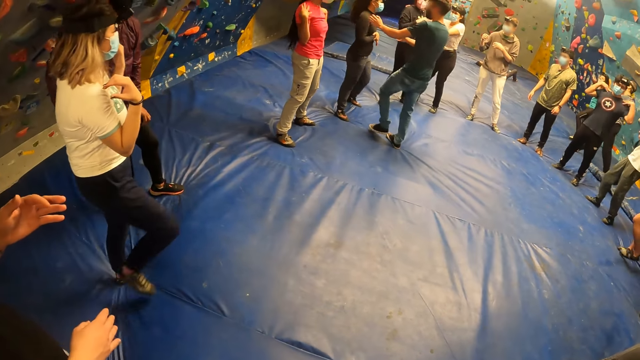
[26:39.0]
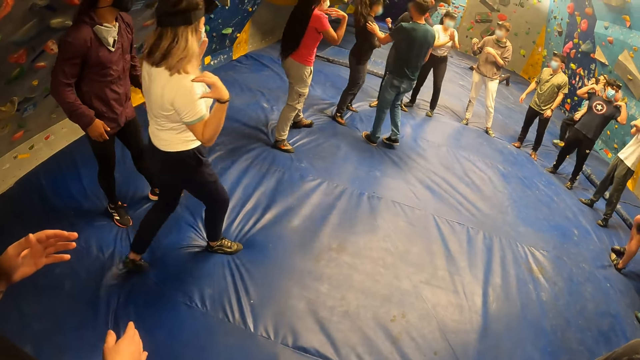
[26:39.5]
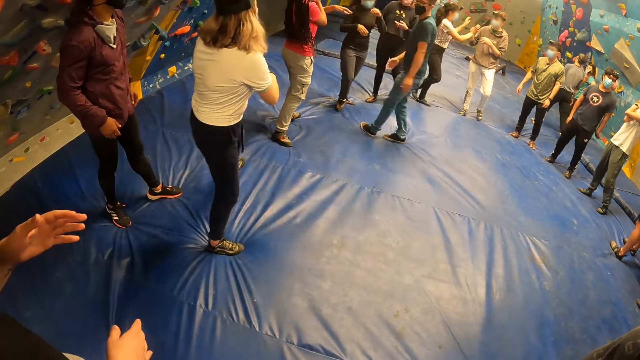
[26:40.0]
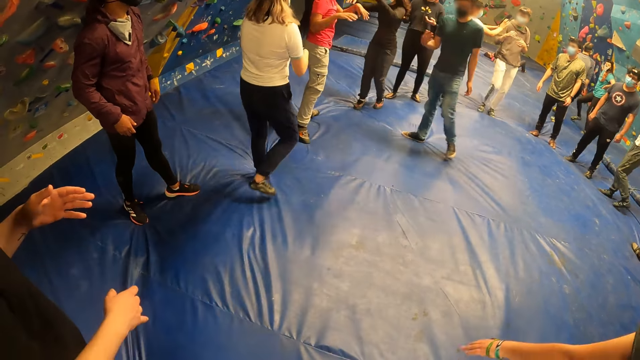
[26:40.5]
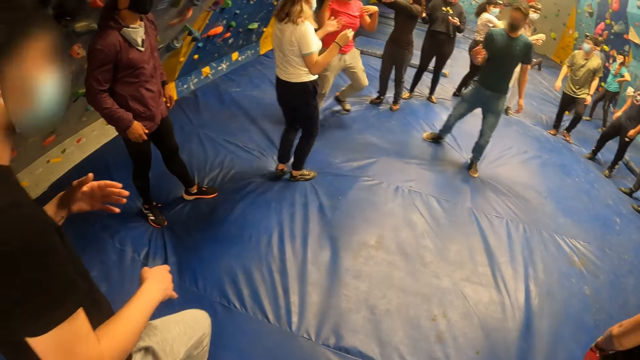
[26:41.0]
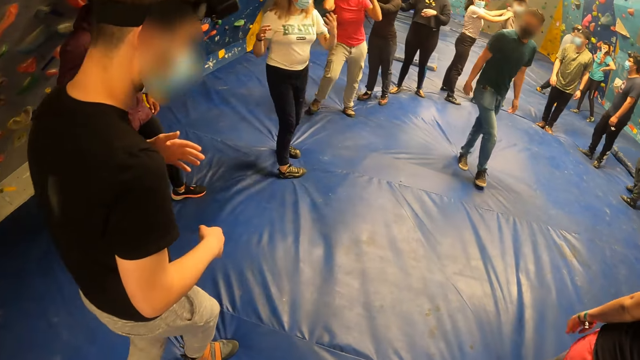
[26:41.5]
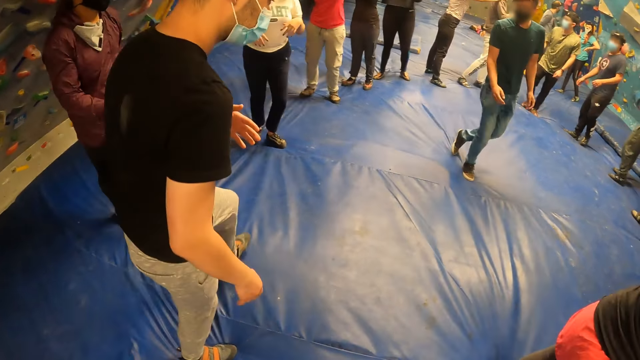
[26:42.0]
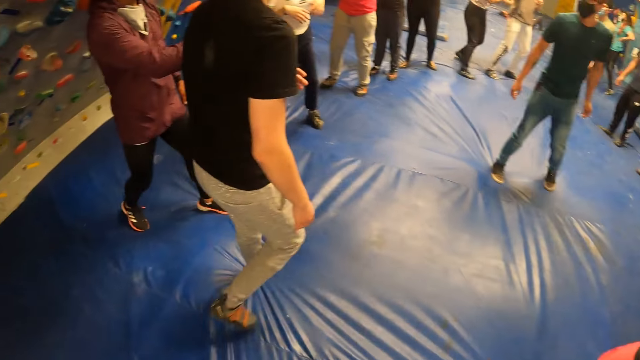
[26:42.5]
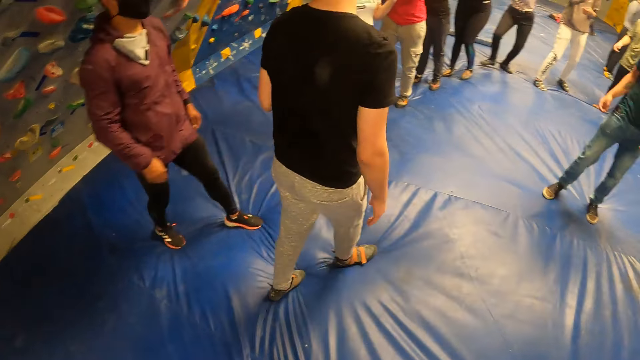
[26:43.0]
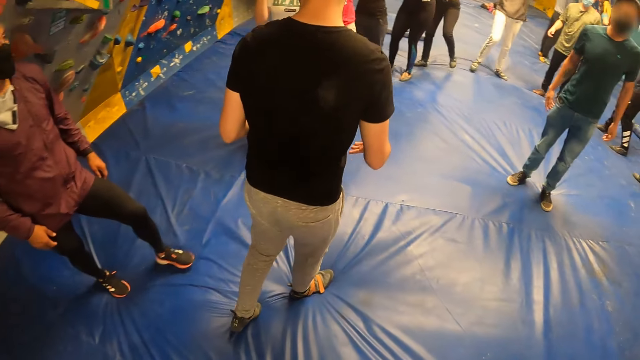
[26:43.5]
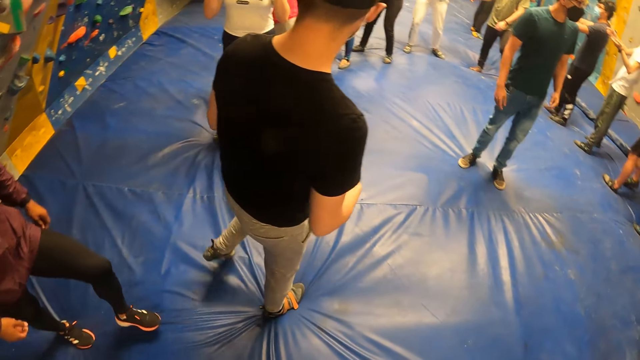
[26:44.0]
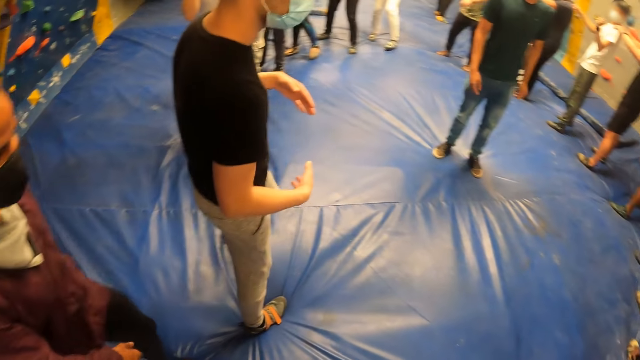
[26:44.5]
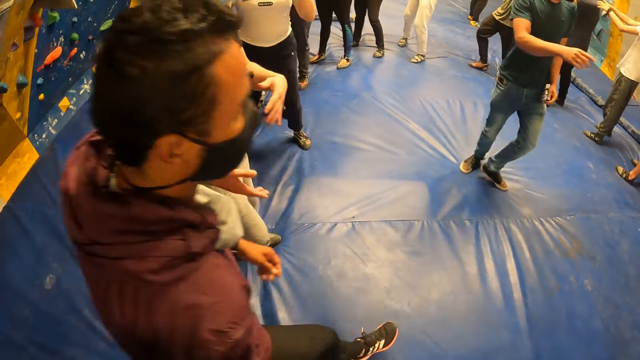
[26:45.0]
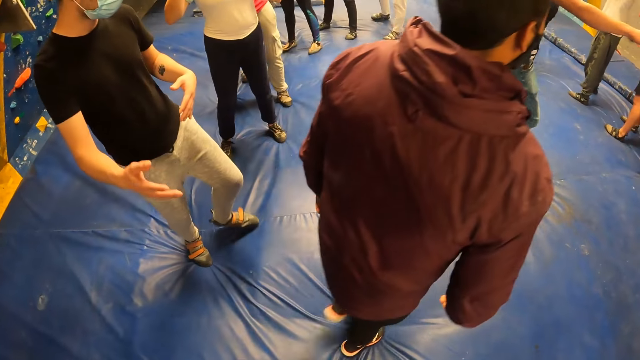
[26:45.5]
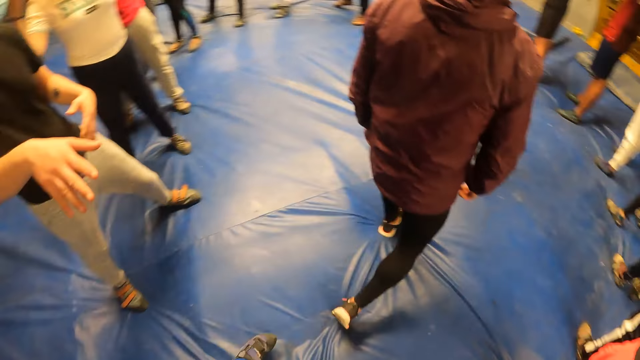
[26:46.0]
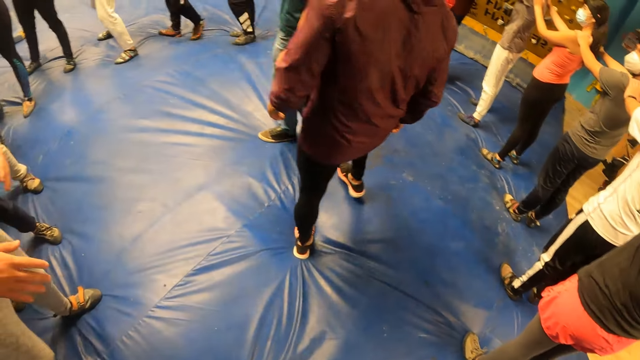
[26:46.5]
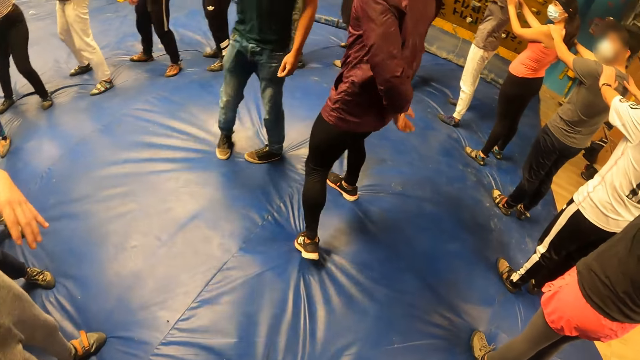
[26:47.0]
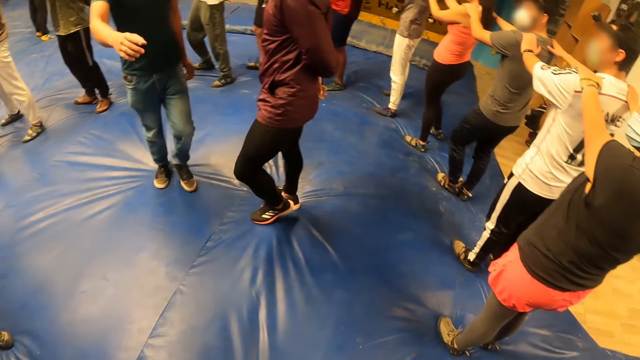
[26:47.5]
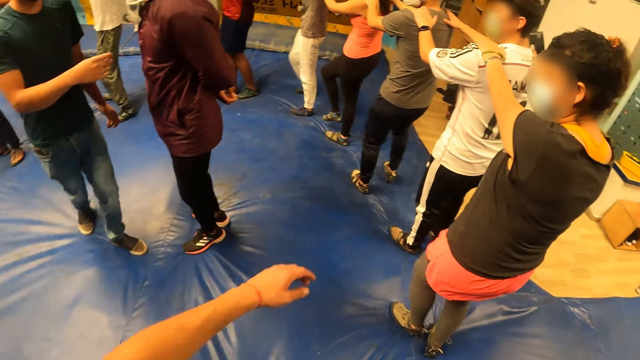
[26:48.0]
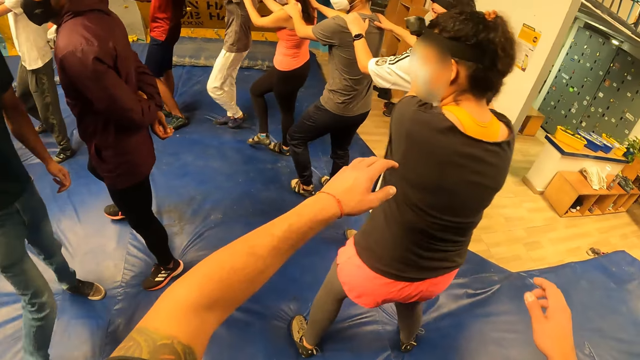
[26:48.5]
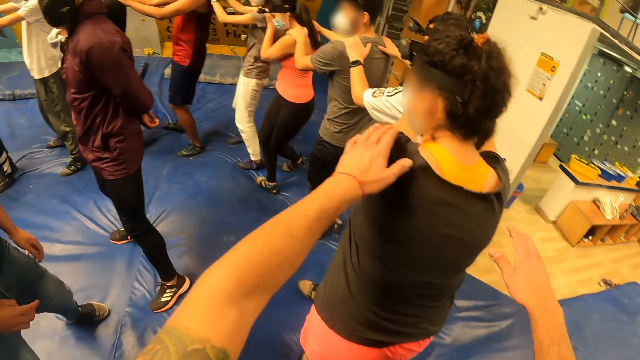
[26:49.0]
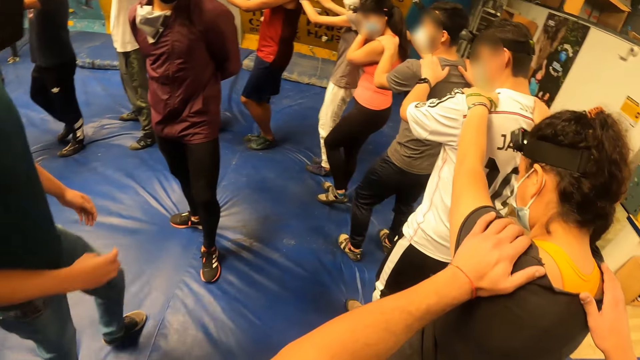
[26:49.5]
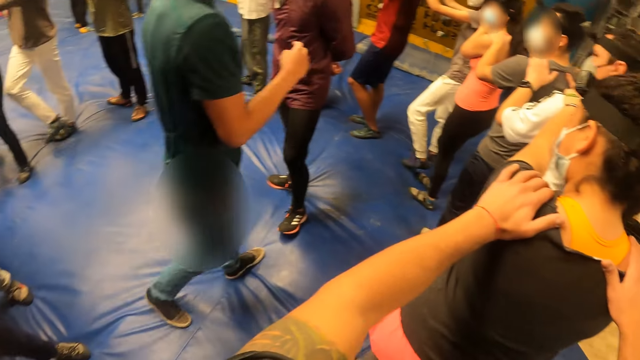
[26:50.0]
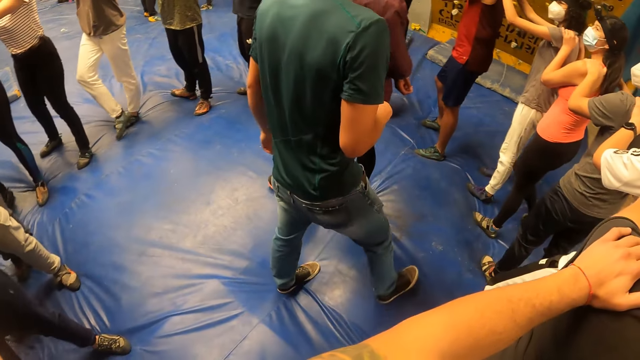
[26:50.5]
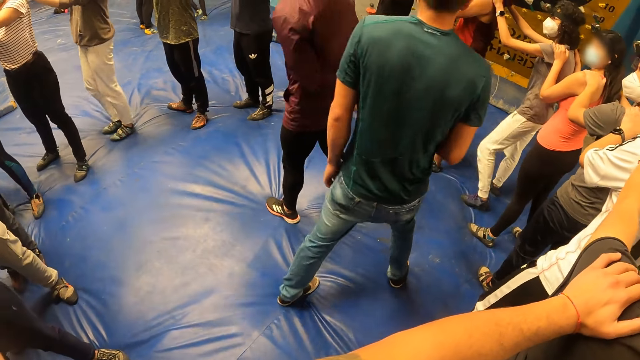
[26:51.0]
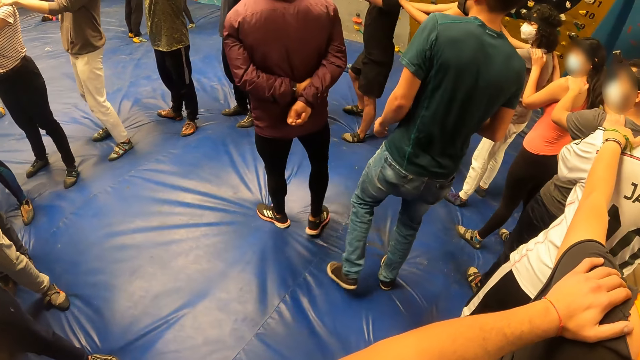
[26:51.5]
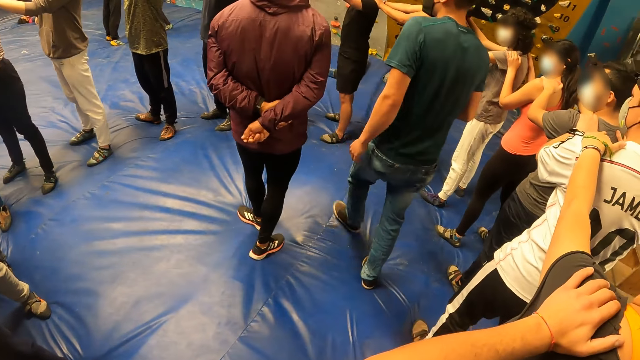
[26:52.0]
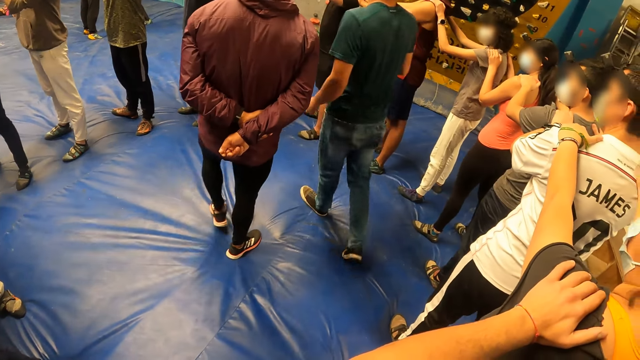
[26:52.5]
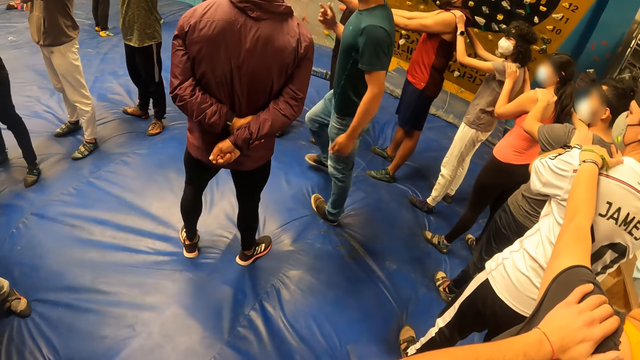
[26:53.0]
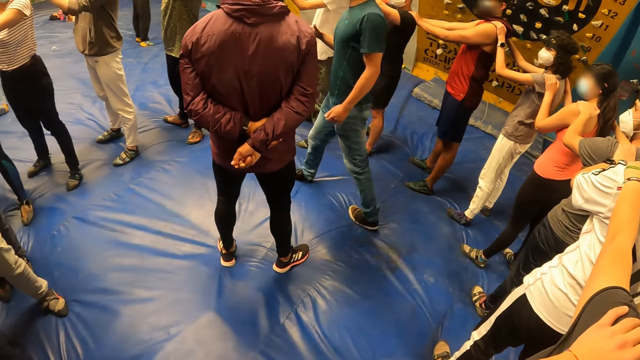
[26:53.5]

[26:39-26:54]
A man touches the shoulder of a woman. Another man lines the team up and interacts with the team. The camera wearer looks at the team. He lines up the team. He places his hands on the shoulder of another woman. The other man interacts with the team.

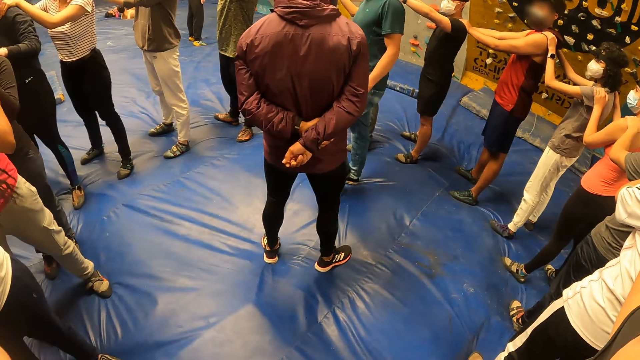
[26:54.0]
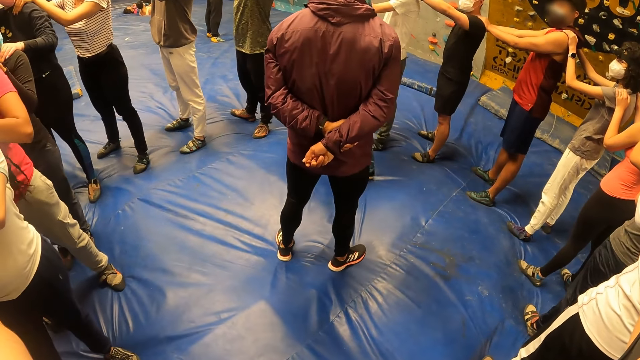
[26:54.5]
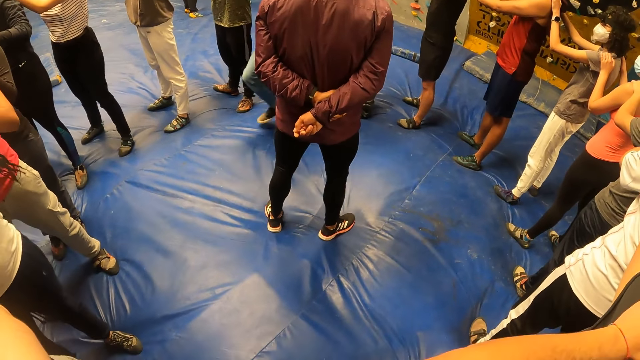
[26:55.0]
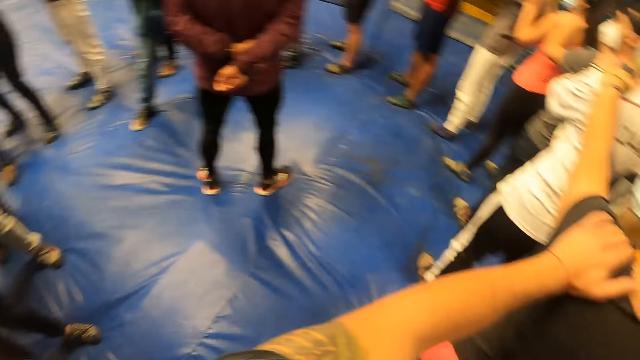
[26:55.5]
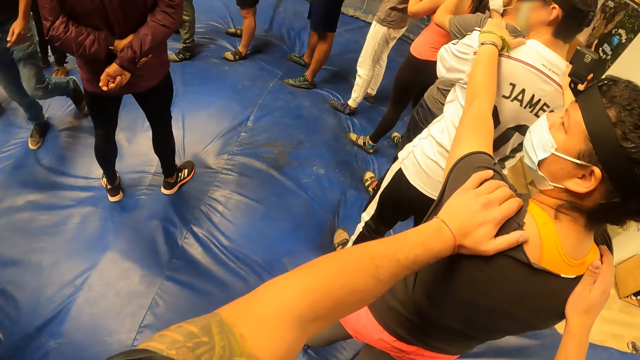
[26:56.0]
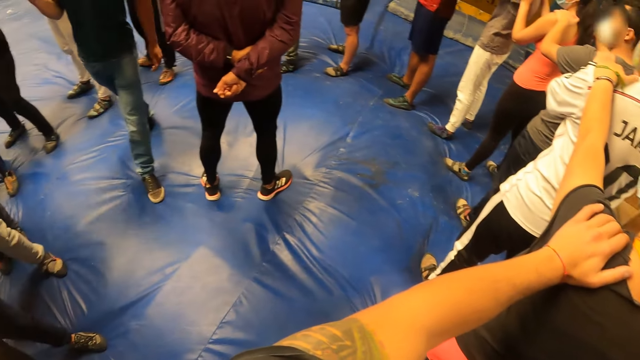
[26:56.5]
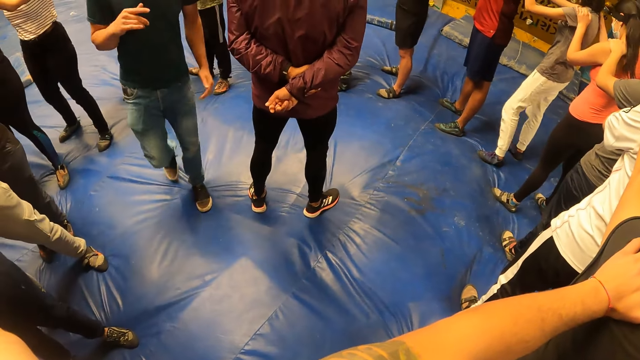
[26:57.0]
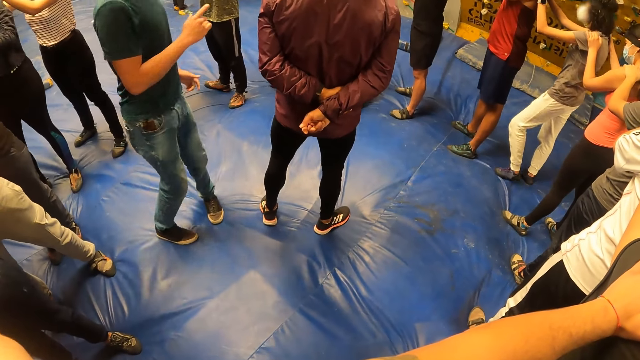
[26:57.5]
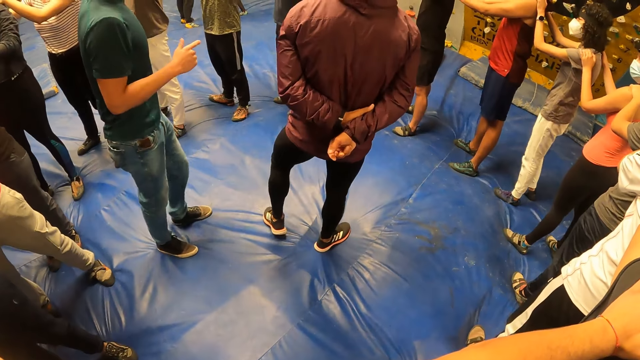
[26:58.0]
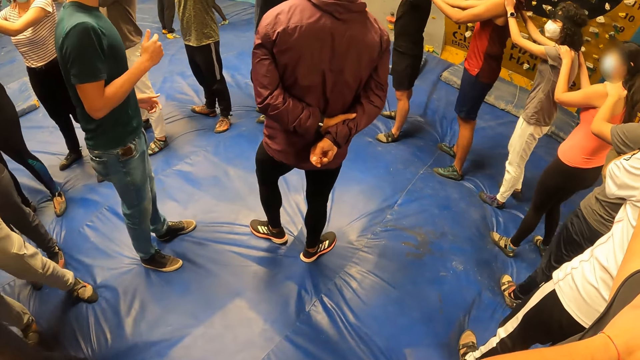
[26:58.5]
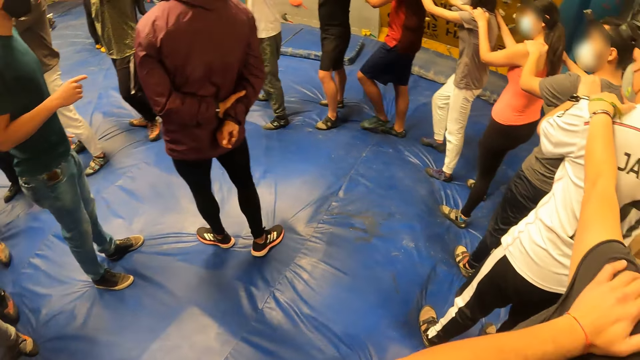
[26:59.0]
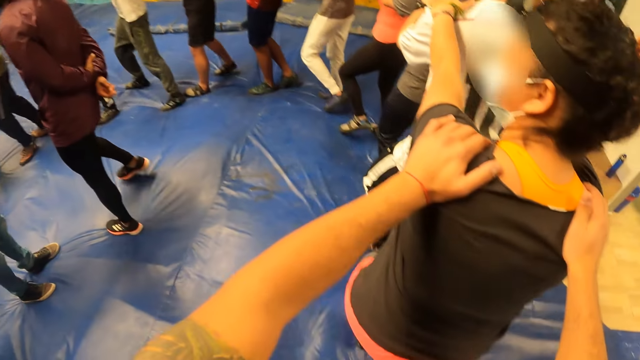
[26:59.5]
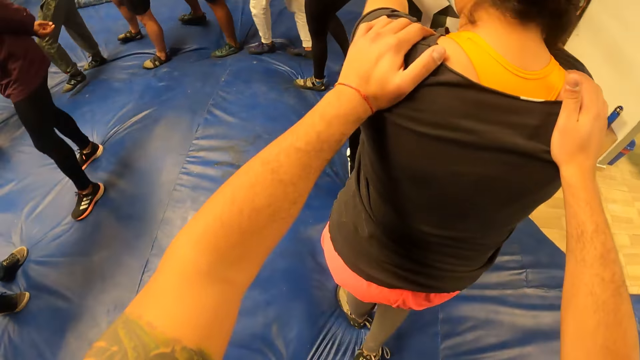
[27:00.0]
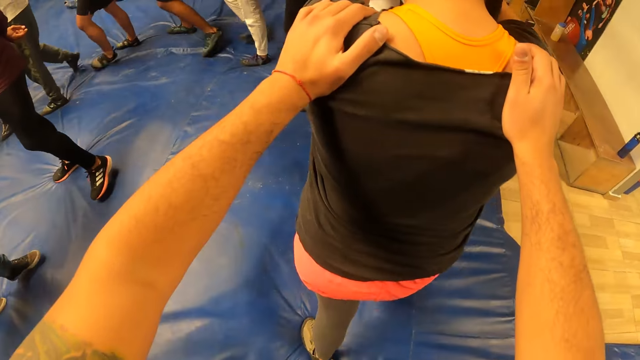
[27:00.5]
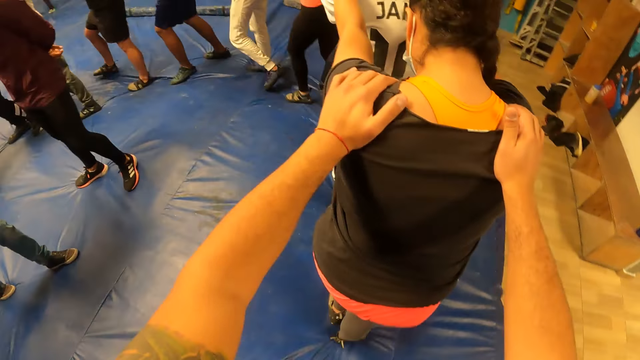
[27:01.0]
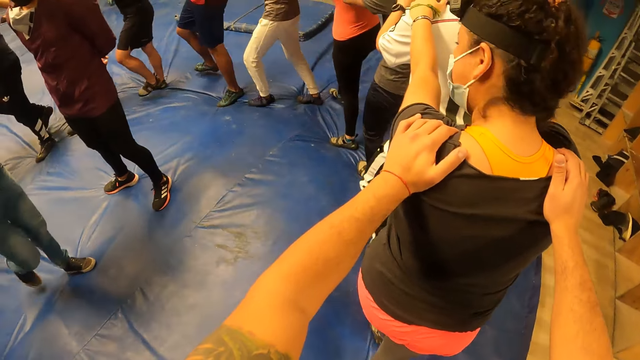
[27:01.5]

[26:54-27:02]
The camera wearer walks, then men walk at the playground.
